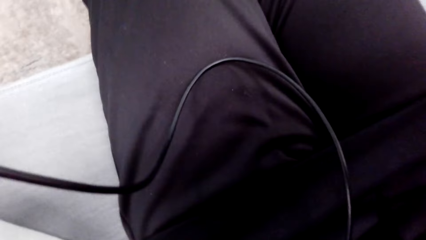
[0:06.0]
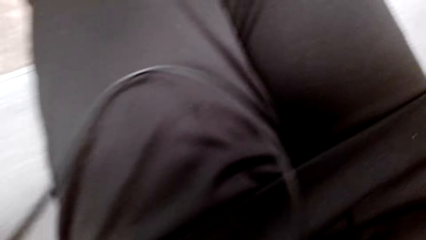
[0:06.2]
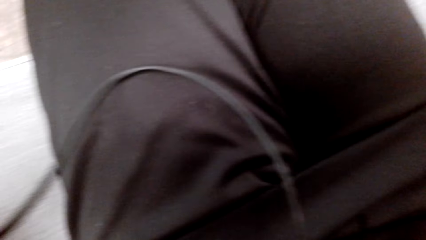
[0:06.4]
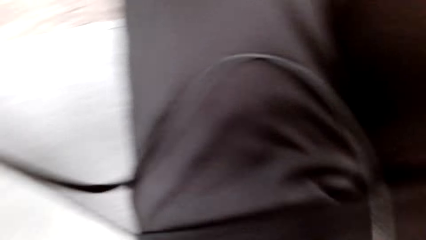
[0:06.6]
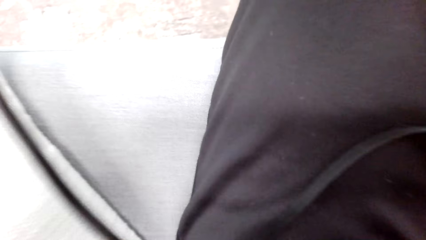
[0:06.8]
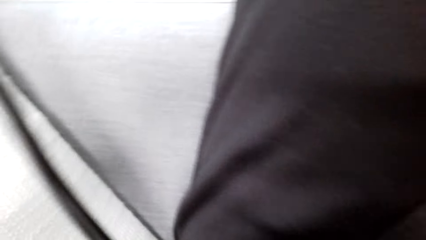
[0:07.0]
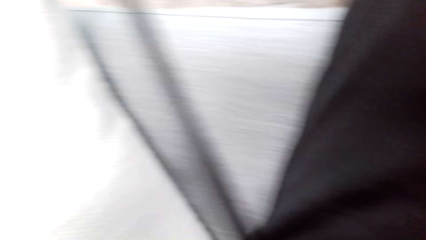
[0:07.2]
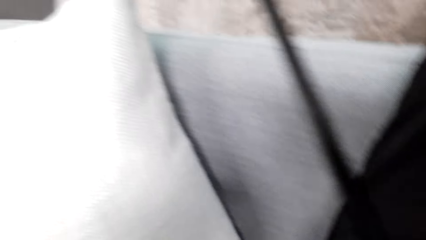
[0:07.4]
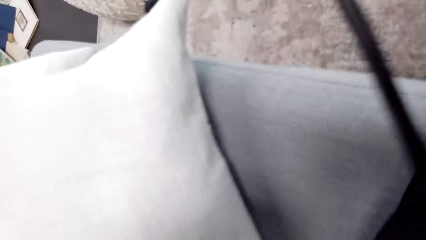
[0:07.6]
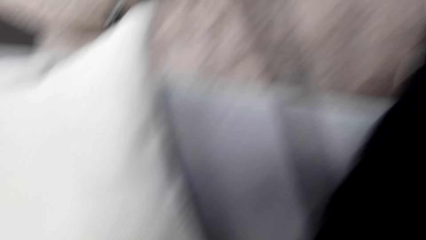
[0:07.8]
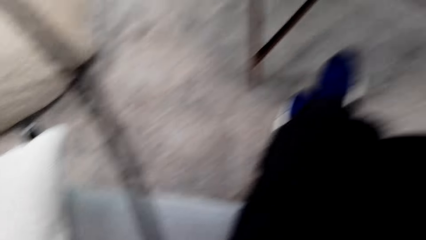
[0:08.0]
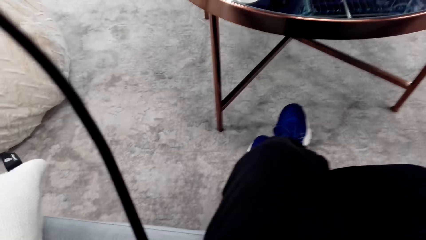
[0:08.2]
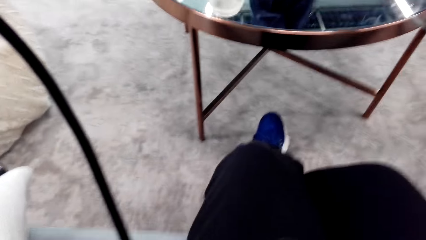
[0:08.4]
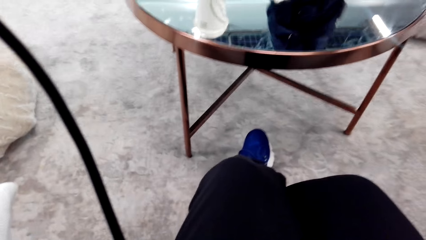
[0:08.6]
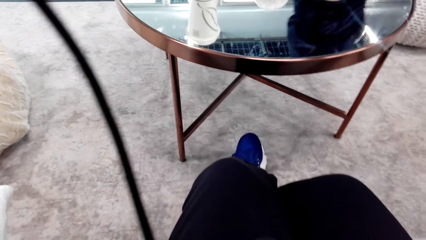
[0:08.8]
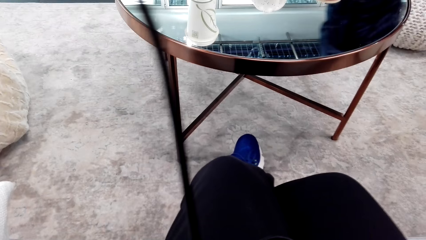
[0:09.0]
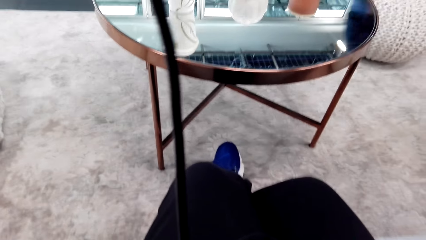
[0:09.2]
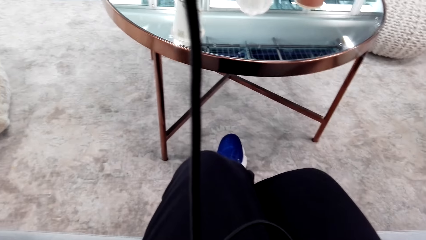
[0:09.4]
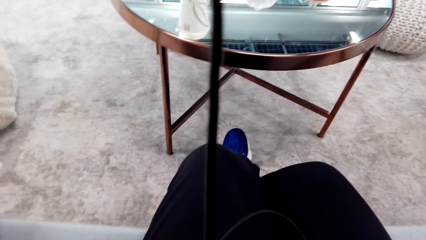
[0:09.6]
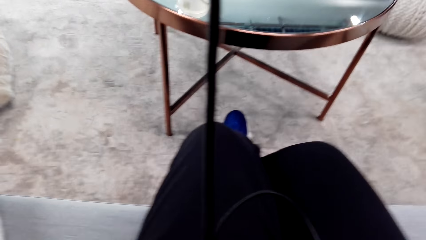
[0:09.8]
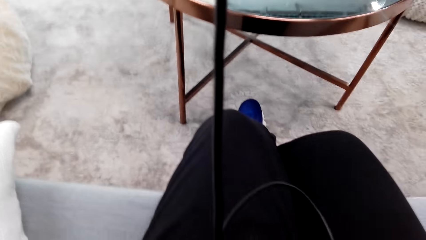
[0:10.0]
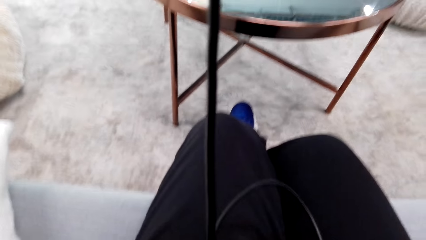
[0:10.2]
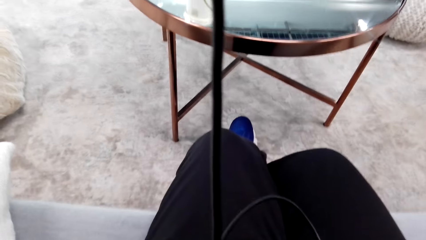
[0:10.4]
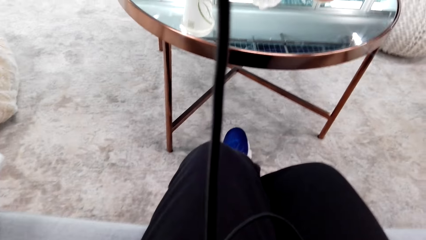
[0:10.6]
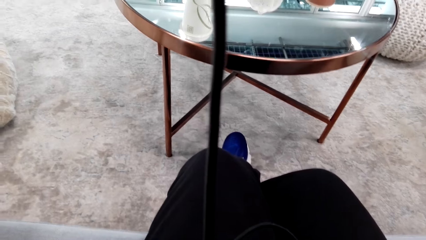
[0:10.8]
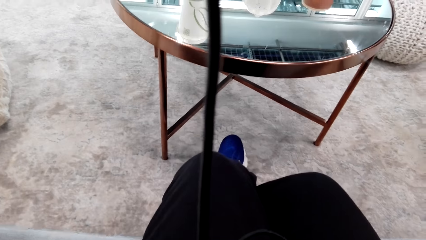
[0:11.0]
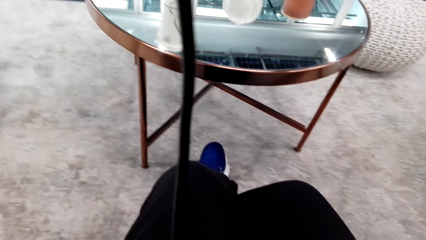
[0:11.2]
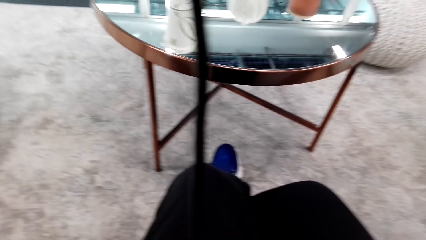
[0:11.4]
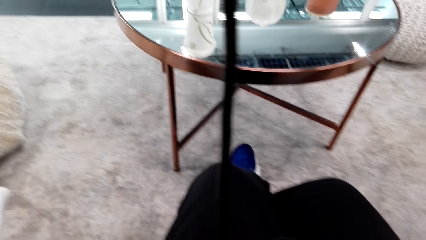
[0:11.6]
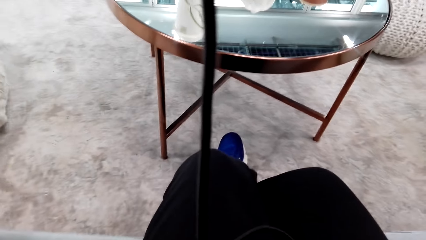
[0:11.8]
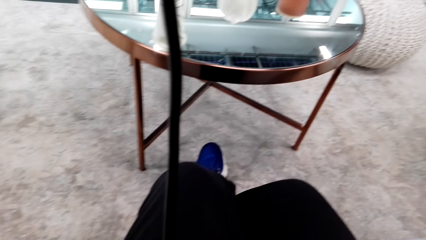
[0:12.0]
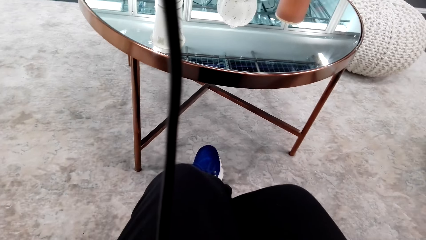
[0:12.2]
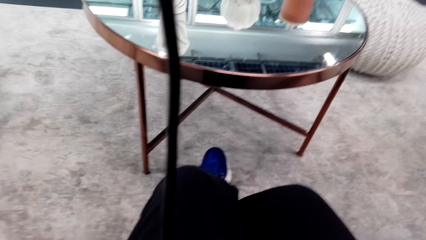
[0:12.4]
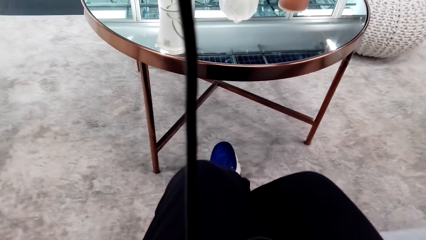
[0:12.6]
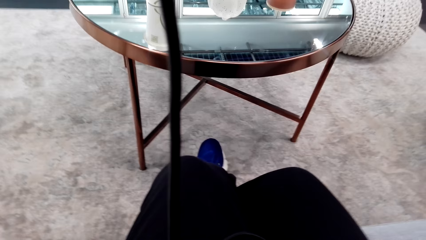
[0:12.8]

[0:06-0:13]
The camera wearer adjusts the camera on the head.

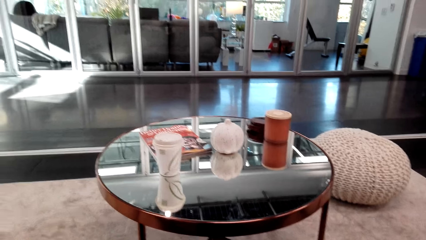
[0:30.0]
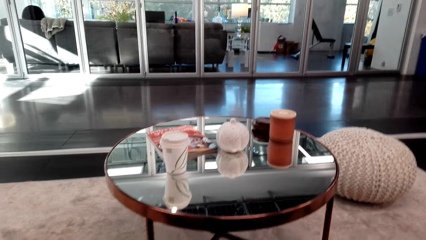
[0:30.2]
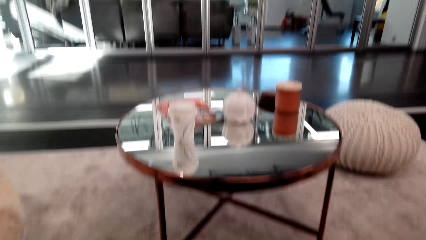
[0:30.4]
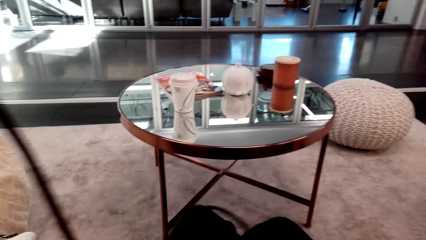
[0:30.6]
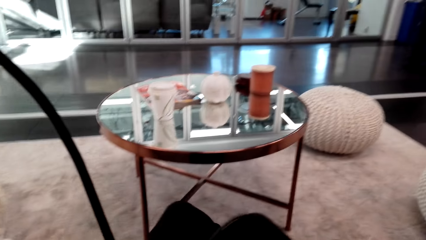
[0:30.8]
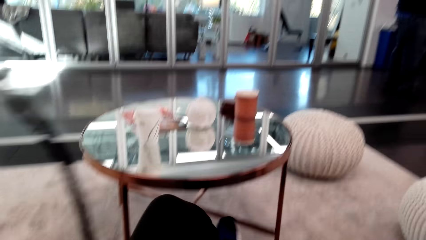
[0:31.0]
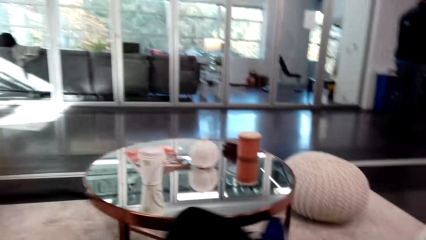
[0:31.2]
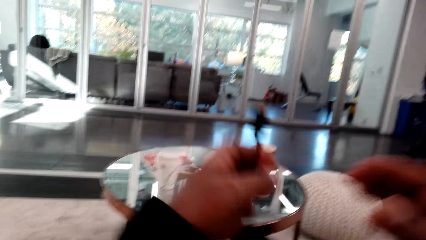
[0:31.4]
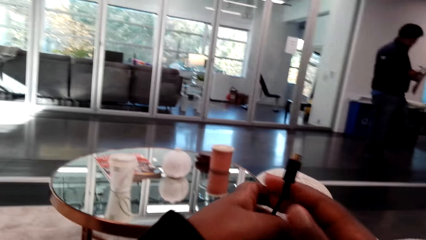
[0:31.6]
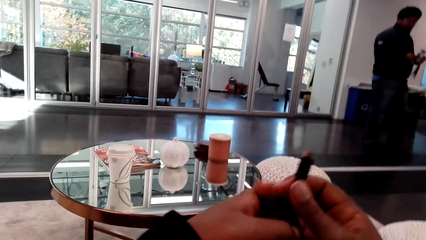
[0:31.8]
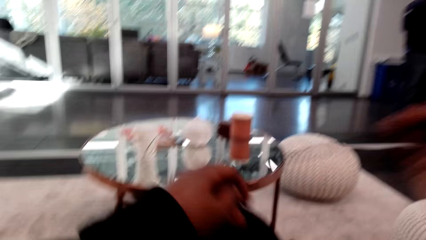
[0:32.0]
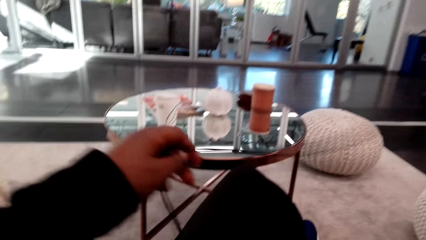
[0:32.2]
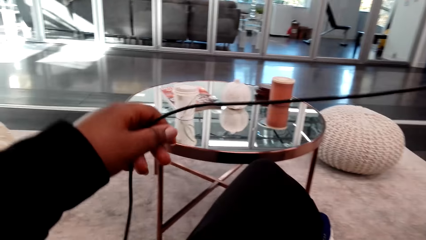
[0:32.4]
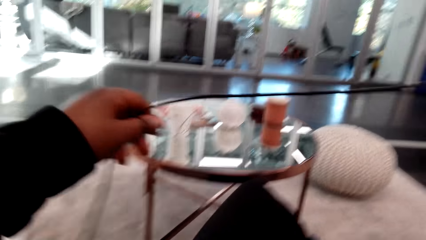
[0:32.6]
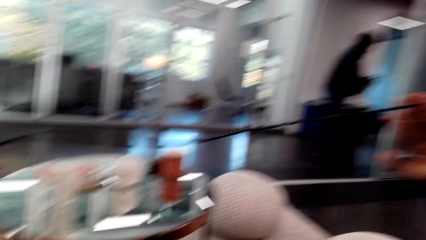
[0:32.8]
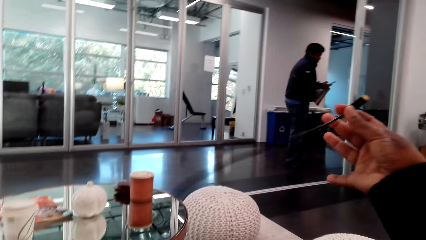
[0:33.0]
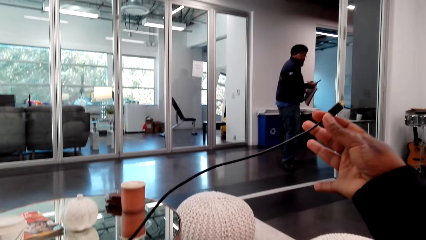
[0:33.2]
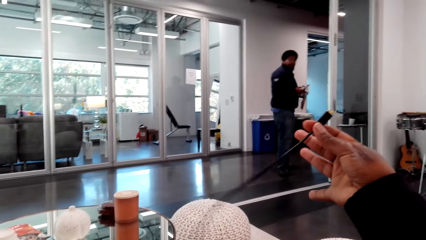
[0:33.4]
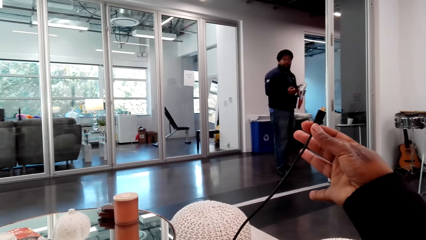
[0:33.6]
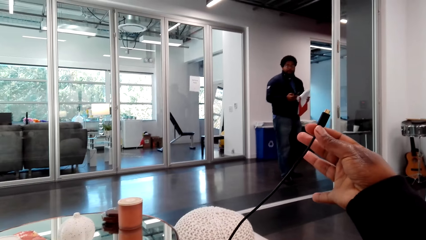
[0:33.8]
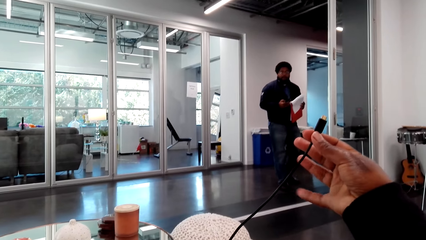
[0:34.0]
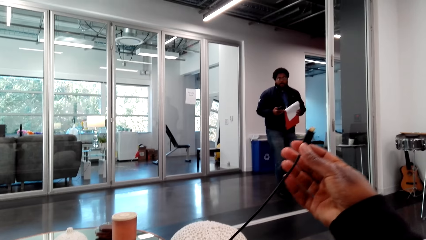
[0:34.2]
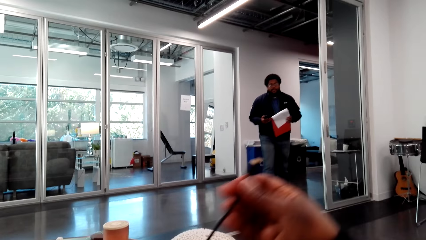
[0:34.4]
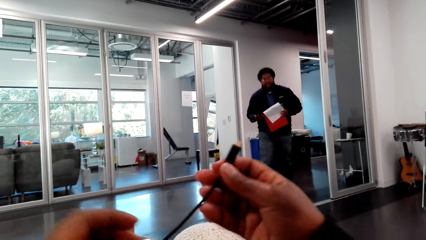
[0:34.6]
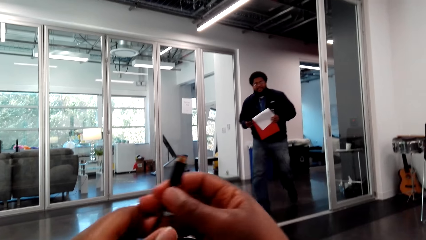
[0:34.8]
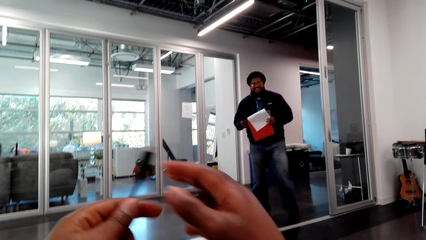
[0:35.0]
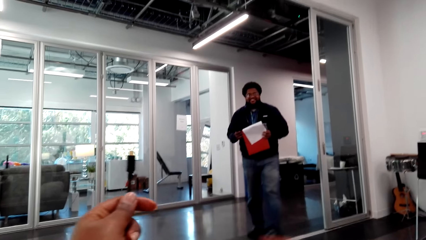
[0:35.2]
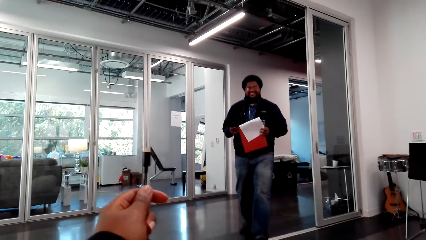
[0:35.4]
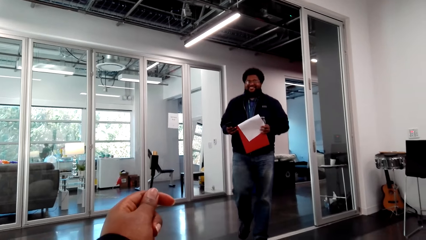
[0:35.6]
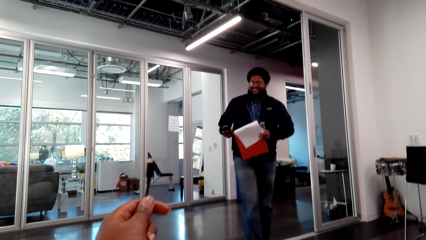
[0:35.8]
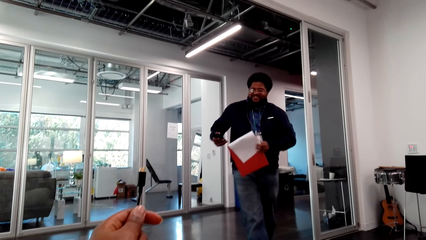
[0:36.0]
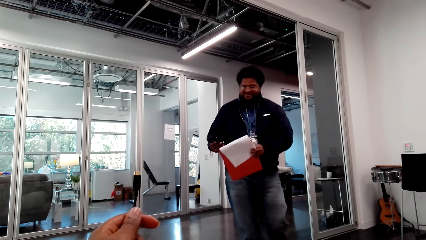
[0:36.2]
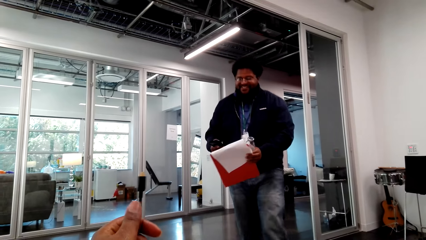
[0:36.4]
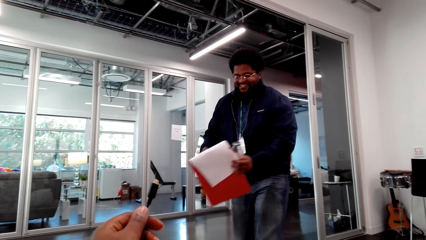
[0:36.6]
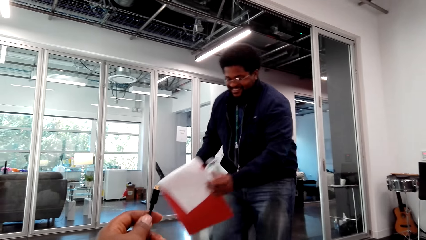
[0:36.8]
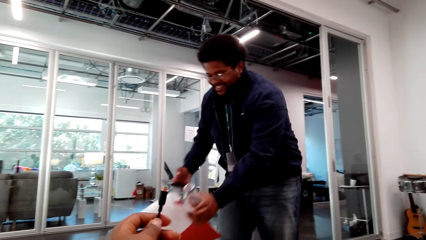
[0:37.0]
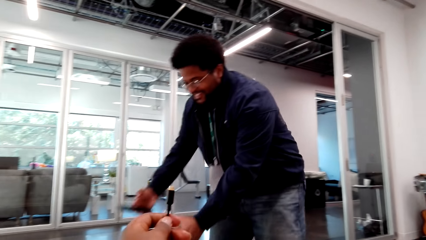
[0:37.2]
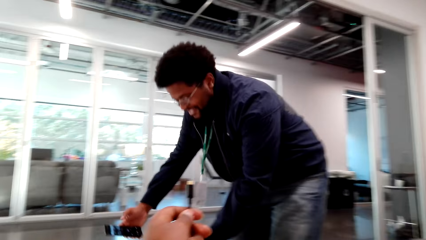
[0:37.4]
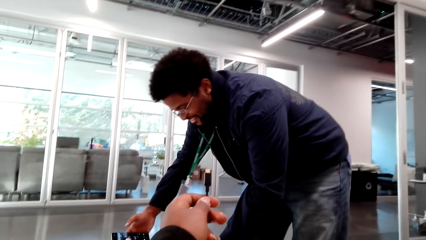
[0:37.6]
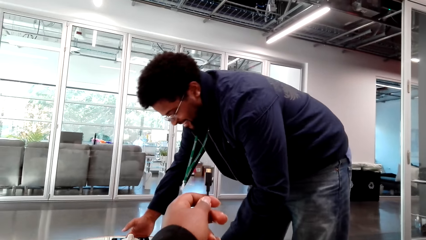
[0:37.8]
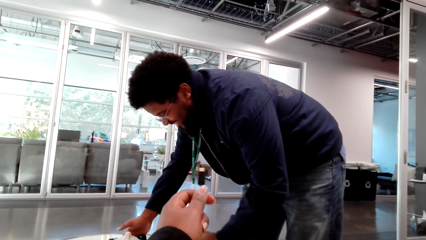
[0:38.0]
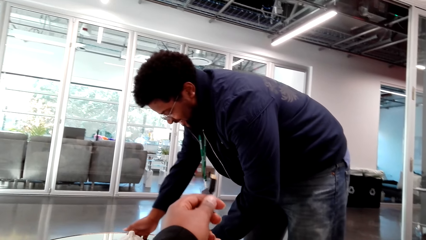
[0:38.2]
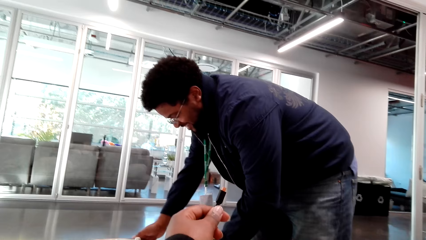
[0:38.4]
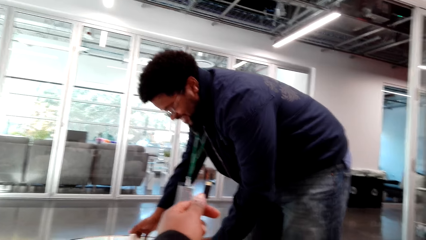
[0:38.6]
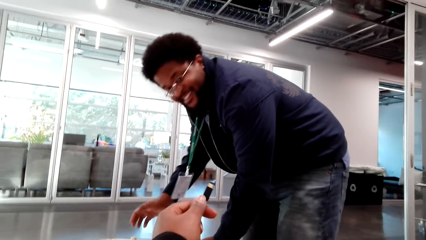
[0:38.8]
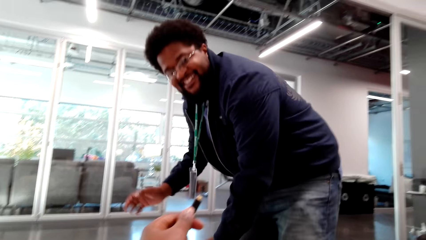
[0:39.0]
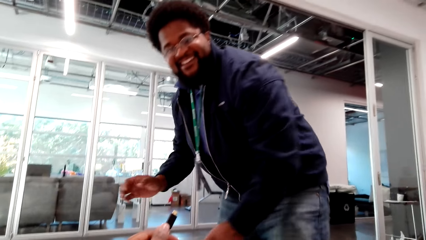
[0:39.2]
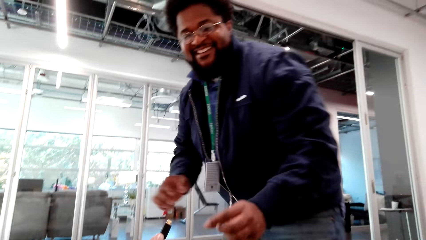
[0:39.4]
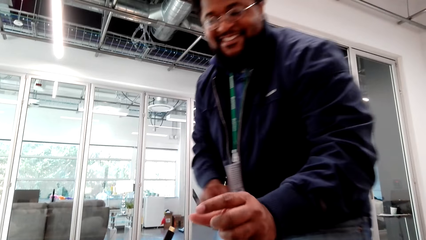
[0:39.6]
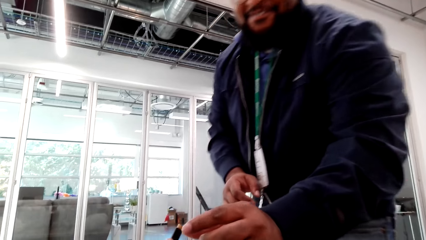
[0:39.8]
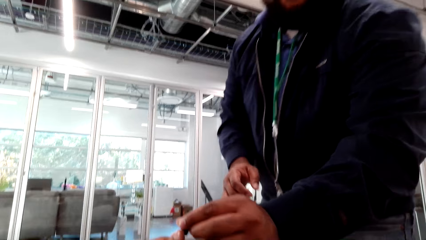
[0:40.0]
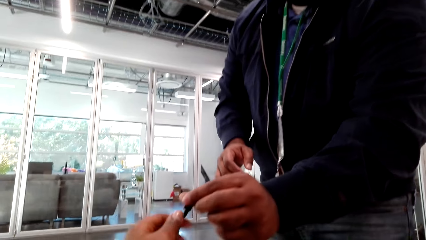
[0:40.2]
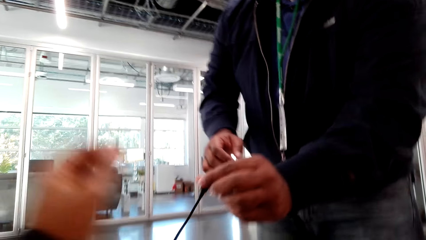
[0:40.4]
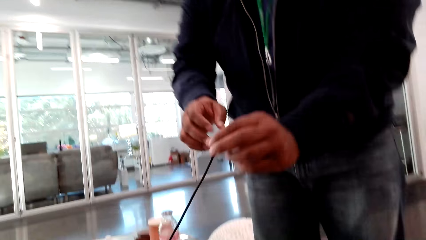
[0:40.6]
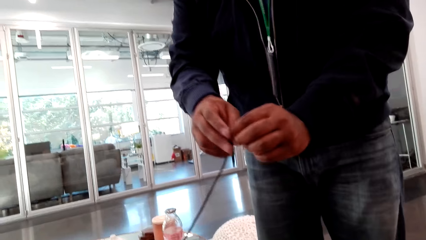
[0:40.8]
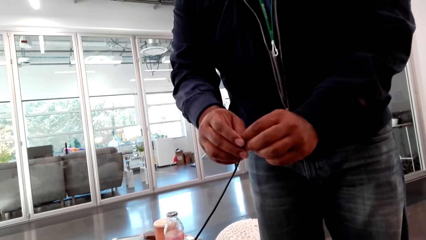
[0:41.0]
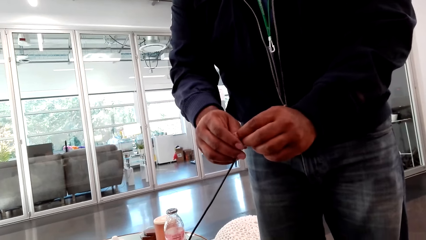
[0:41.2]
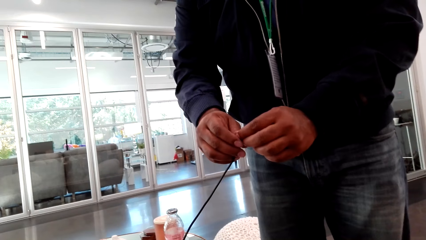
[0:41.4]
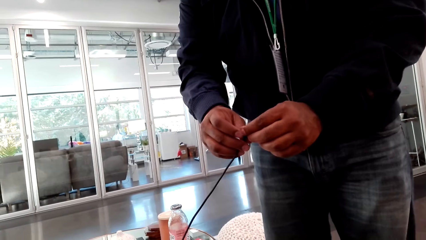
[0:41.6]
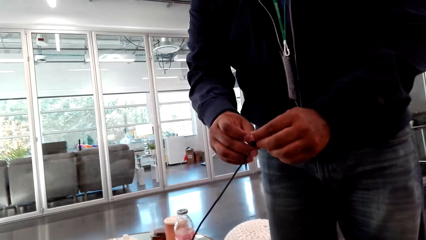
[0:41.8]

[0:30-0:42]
The camera wearer adjusts a cable. They pull the cable. They converse with a man. The man walks towards the camera wearer. The man walks around the room. The man puts a book, a bottle and a phone on the table. The man receives the cable from the camera wearer. The camera wearer lifts a hand.
